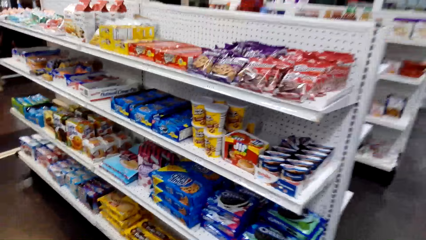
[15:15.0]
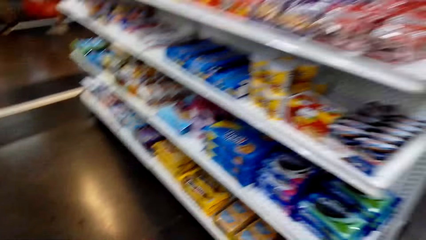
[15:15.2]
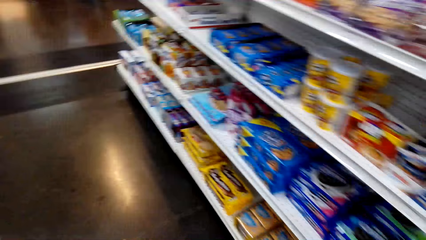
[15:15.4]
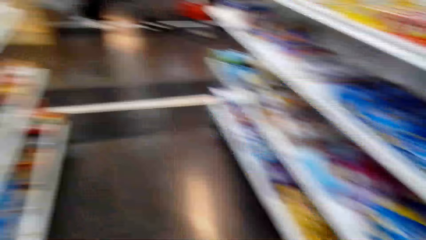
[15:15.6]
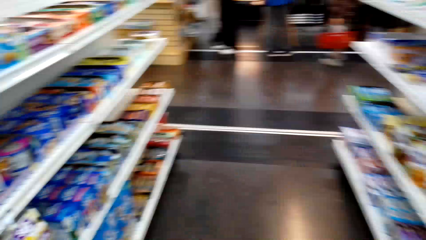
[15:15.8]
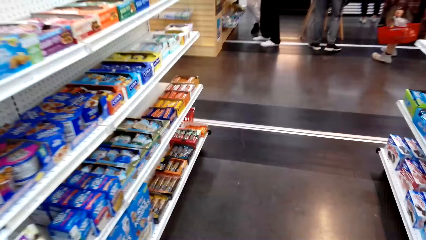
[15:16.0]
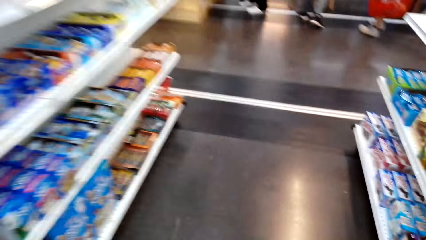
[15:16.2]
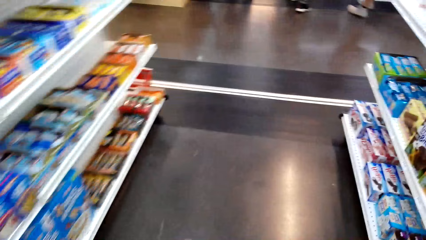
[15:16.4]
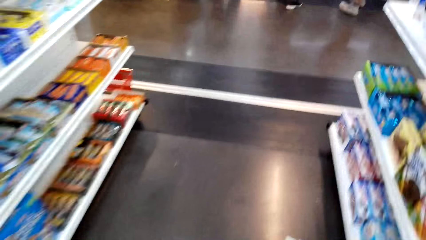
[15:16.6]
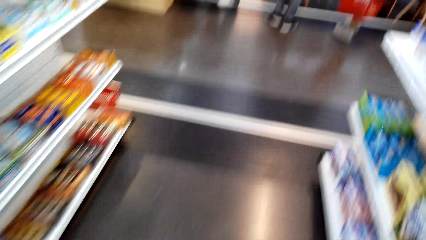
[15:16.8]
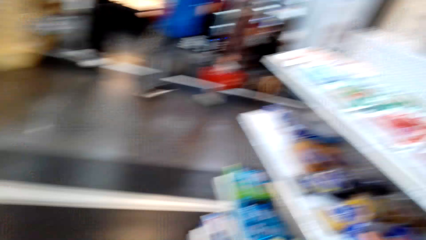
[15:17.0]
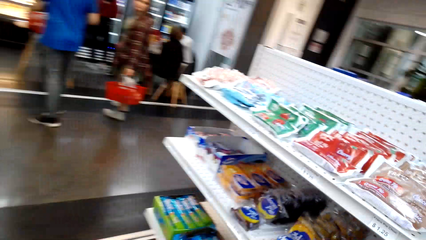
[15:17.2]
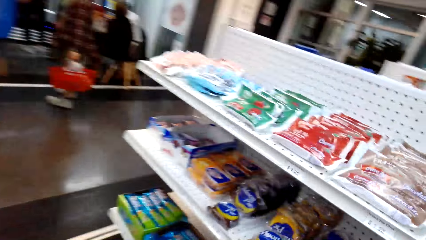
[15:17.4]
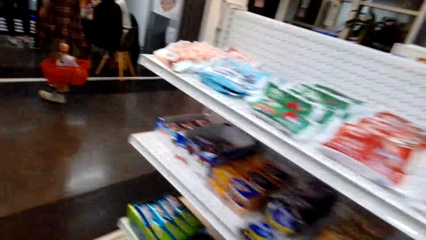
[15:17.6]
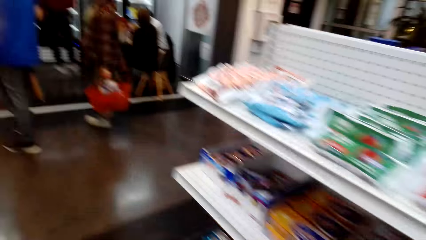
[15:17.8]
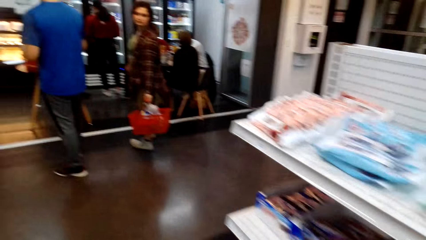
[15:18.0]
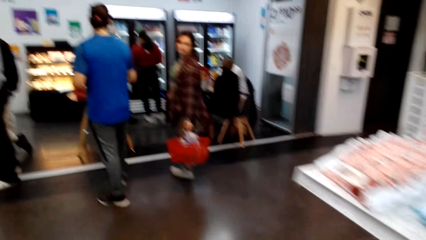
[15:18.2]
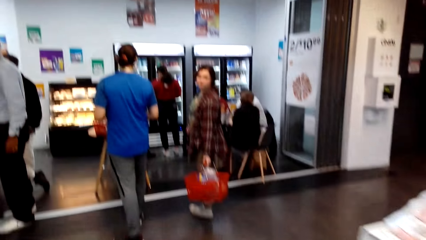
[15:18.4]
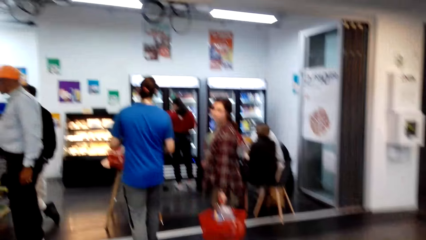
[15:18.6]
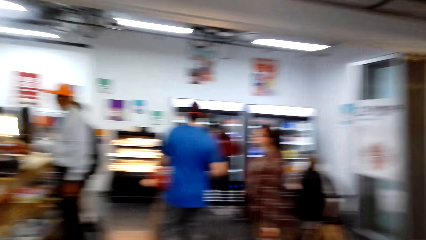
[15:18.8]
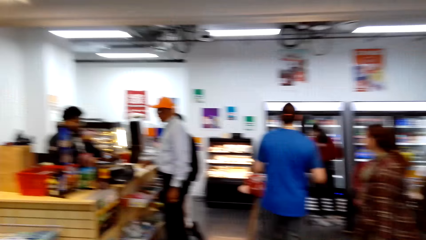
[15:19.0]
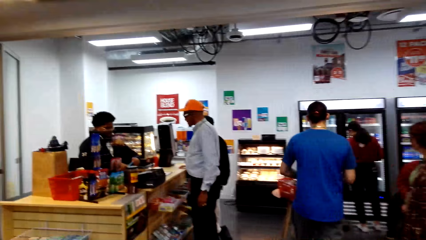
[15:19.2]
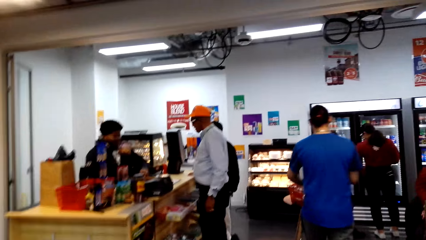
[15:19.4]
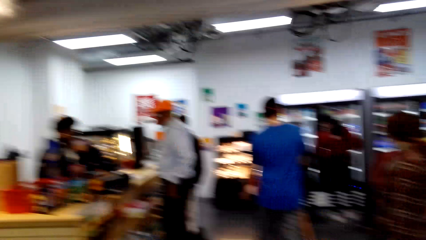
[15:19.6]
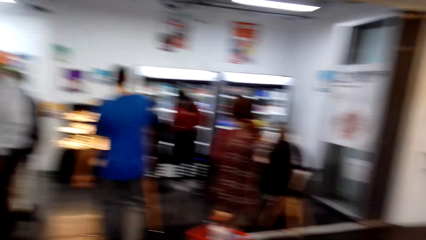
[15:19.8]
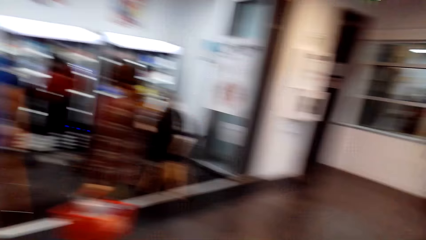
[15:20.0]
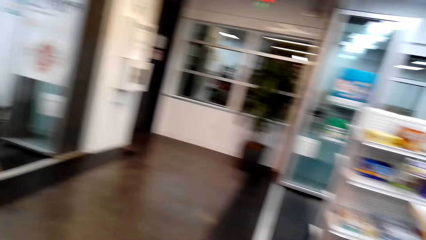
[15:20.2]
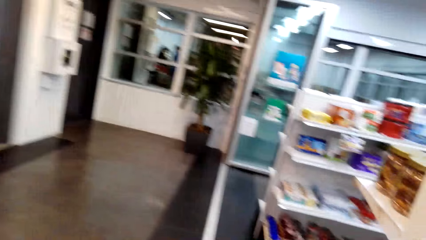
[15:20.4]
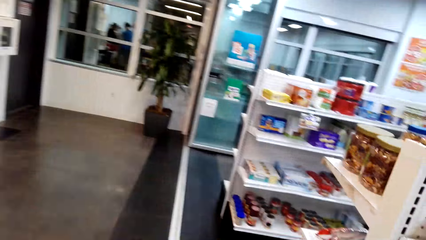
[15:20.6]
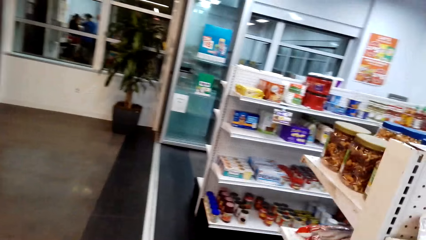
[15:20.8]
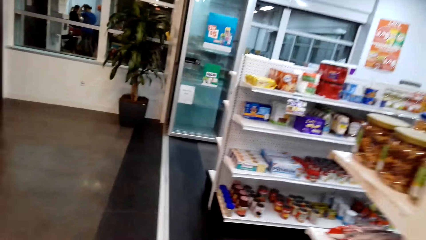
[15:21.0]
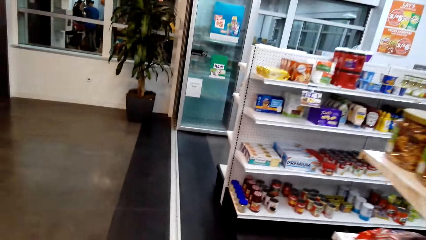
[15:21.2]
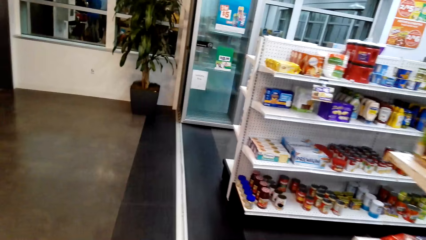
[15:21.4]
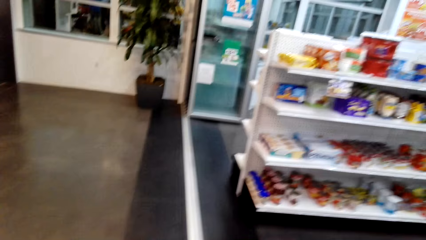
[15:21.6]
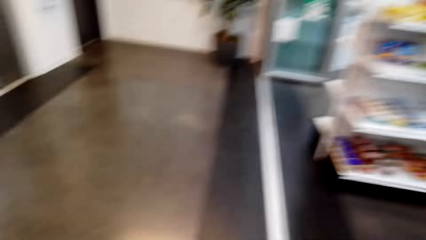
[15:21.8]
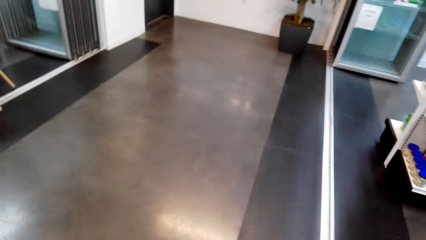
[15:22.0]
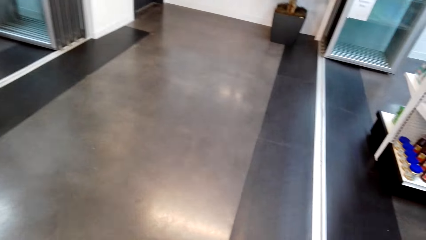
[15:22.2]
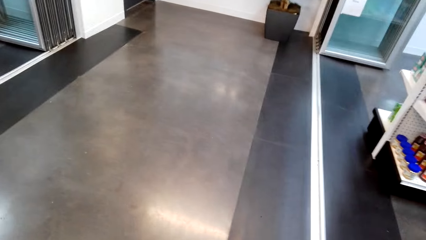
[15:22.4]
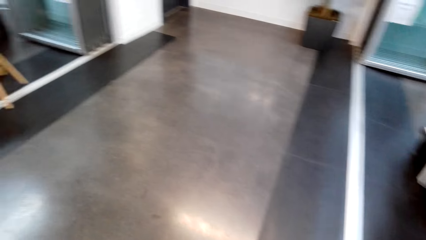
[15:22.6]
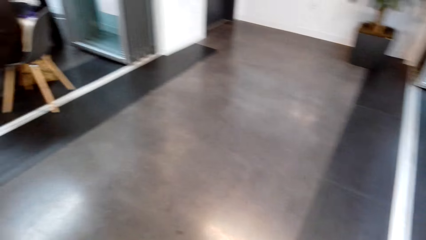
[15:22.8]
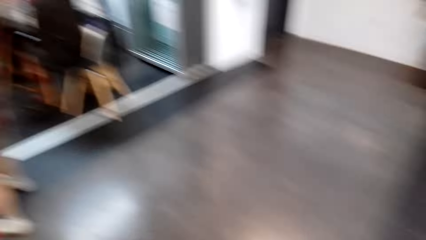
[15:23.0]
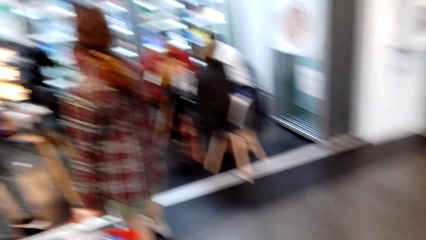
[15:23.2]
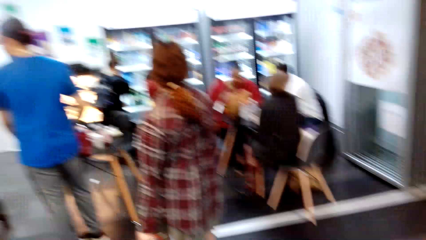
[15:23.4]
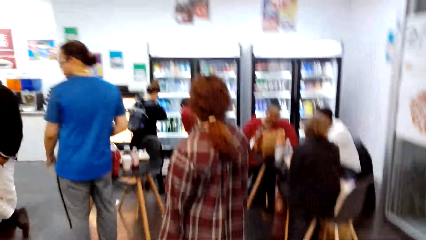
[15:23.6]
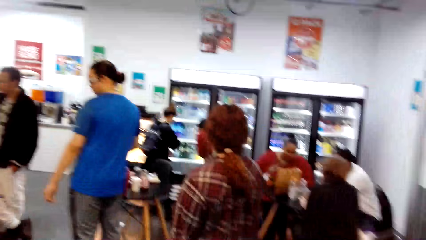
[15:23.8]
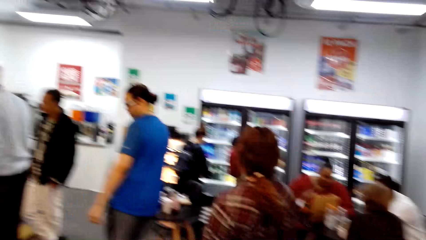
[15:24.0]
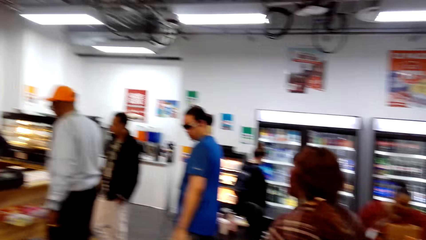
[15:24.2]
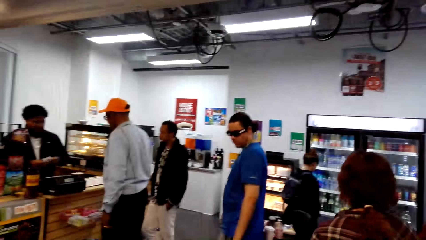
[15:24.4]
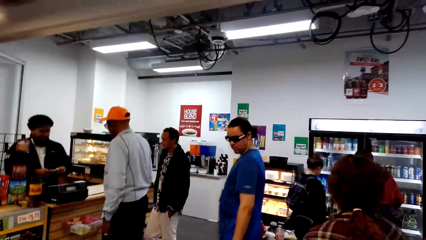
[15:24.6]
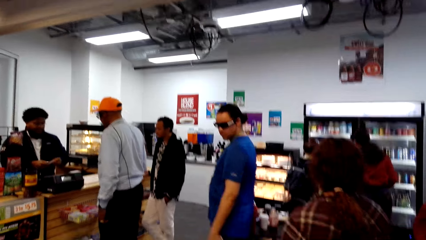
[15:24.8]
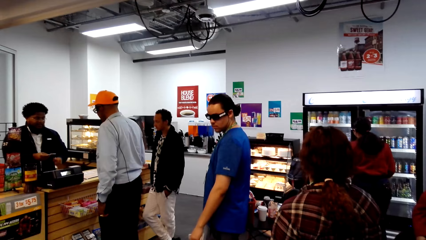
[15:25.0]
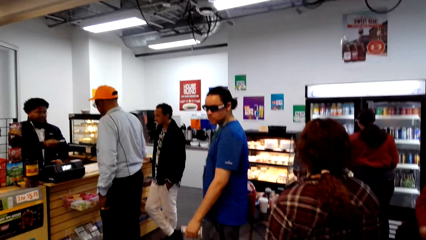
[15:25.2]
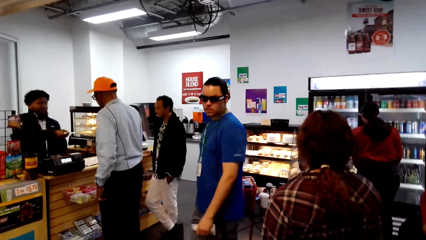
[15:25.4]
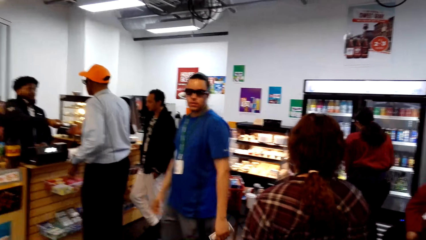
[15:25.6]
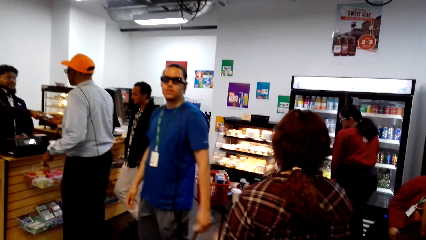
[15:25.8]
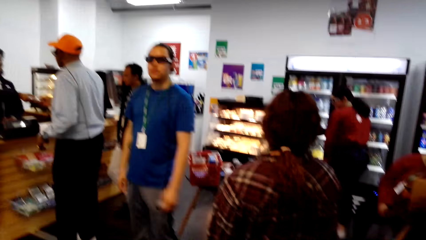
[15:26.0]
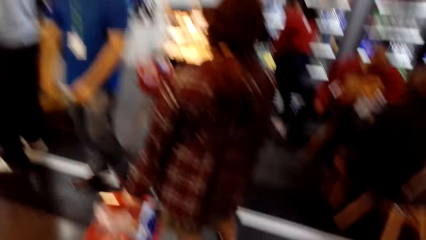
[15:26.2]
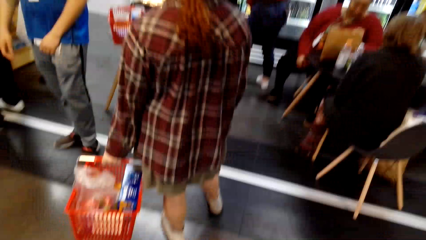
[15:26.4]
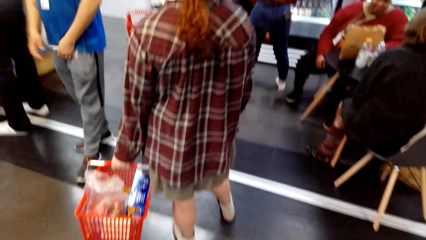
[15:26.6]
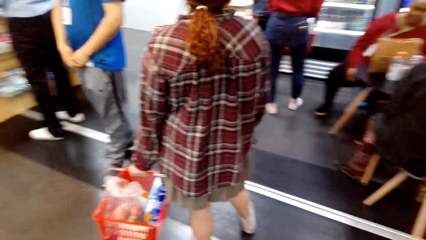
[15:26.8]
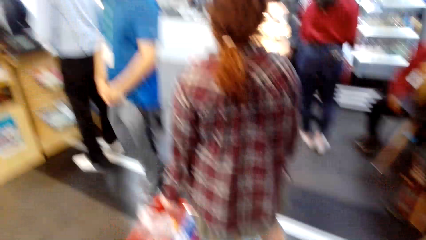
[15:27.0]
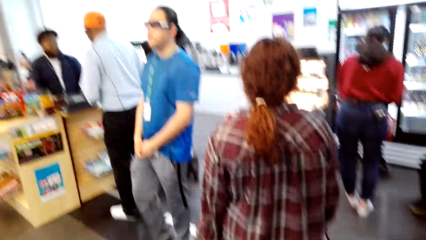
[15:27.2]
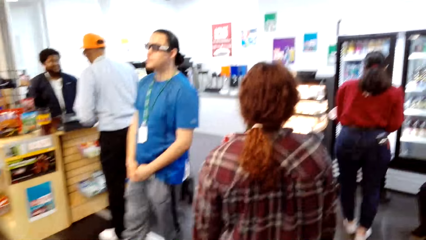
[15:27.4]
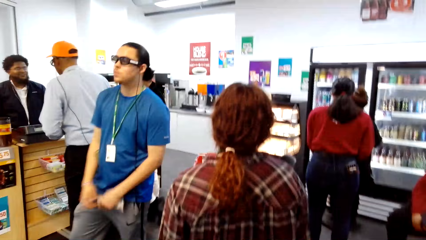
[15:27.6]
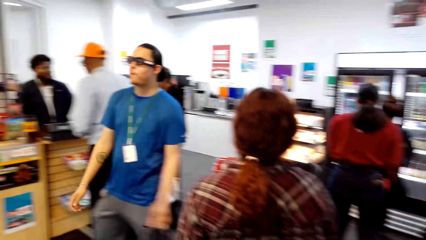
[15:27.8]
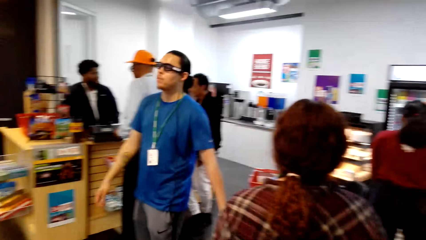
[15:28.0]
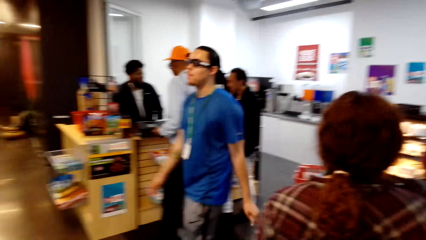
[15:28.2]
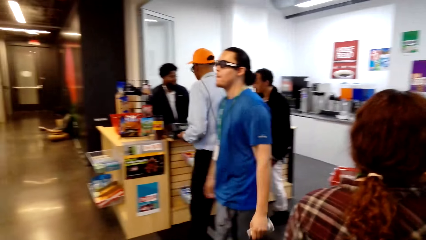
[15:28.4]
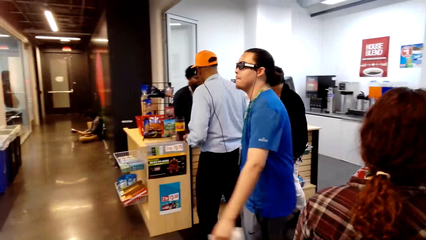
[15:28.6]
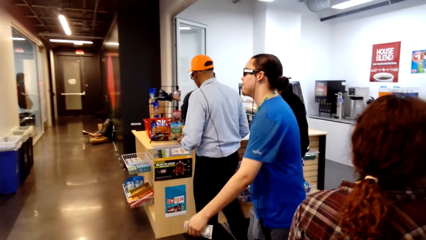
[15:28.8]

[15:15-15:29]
The camera wearer looks around a shelf. They walk forward. They look around the supermarket.

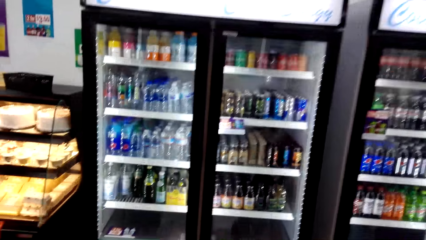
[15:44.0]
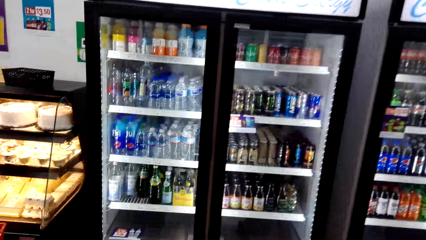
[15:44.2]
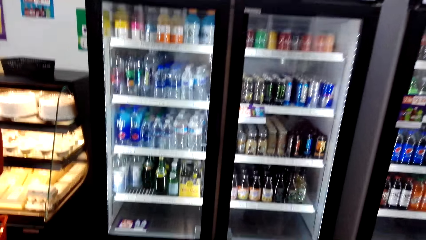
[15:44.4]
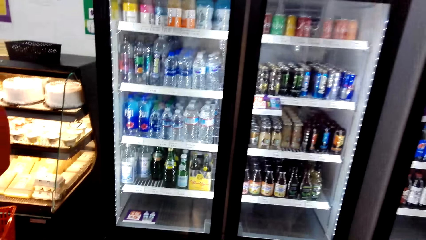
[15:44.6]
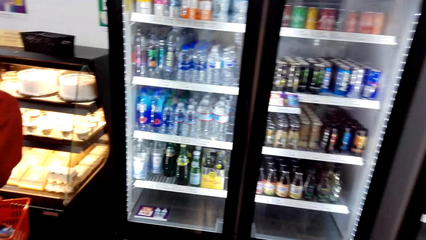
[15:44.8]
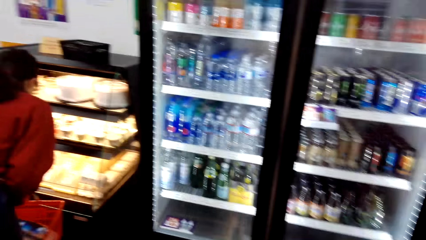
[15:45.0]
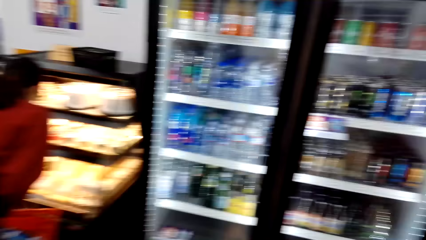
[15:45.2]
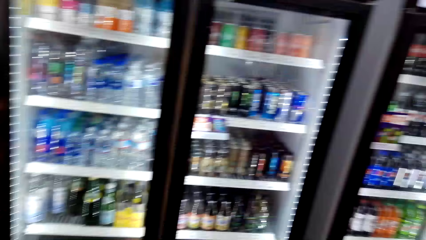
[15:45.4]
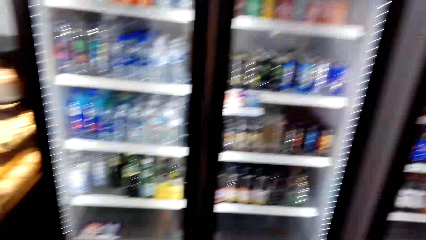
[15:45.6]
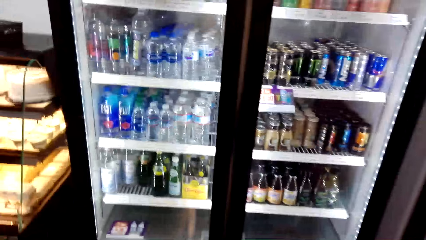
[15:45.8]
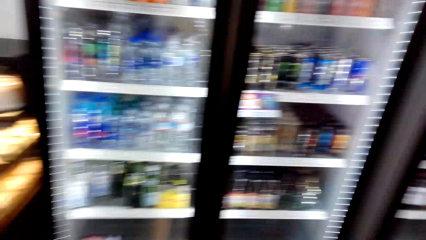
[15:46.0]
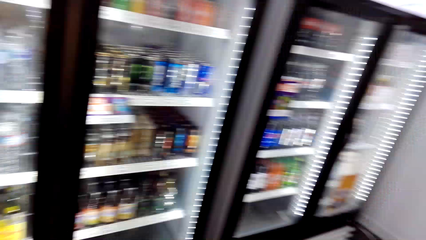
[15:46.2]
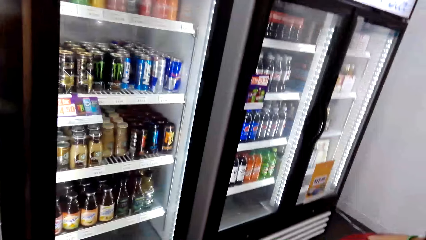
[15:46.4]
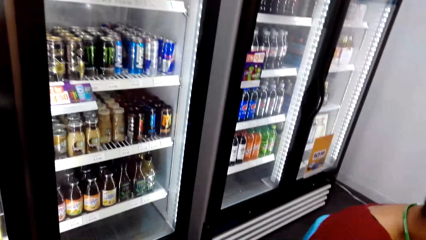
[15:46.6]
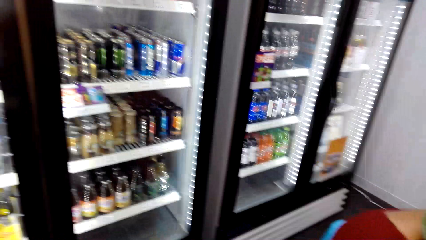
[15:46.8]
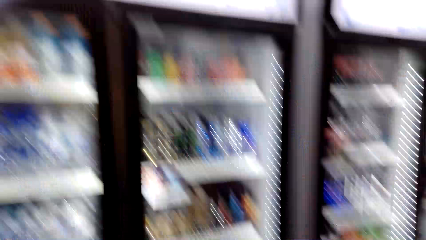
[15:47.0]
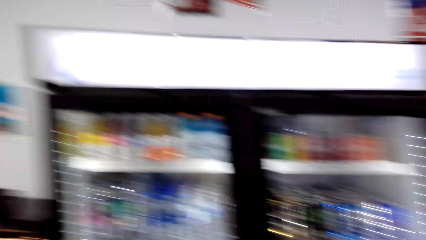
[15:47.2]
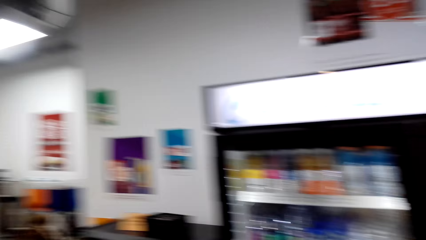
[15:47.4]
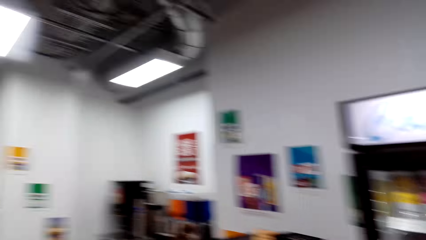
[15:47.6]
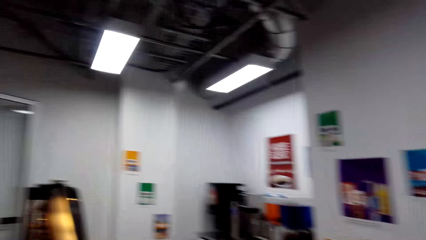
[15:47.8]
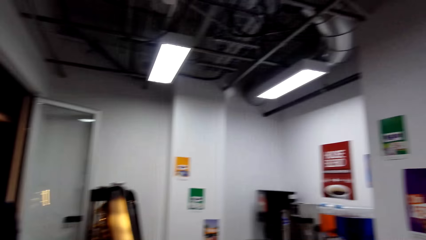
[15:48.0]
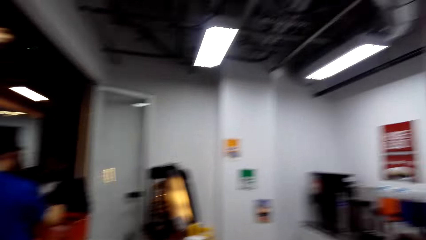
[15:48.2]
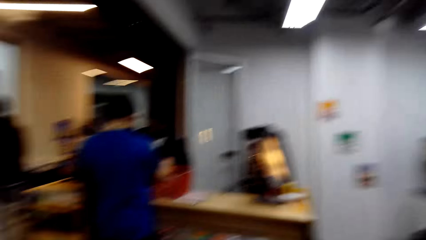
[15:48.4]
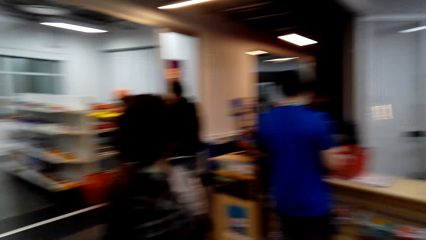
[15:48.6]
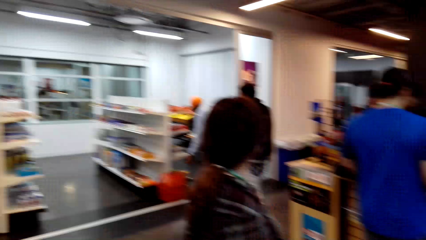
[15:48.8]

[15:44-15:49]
The camera wearer looks around the fridge. They look around the supermarket.
